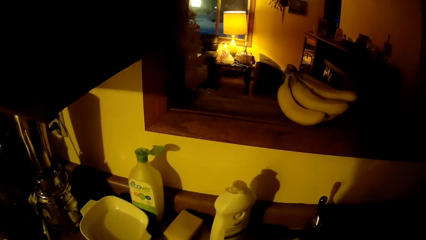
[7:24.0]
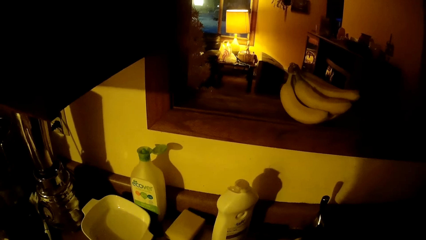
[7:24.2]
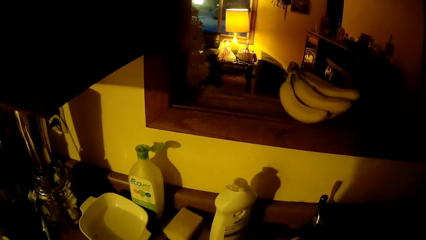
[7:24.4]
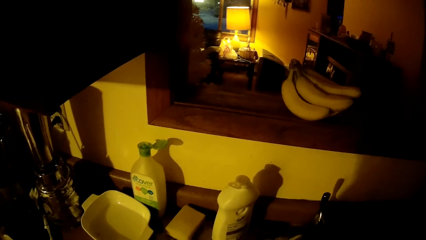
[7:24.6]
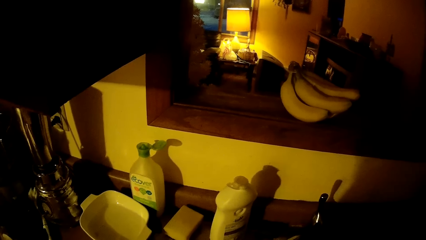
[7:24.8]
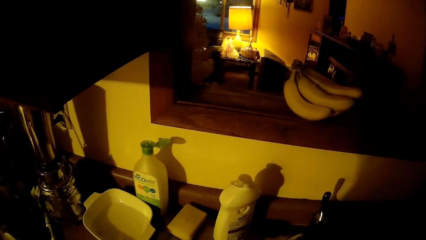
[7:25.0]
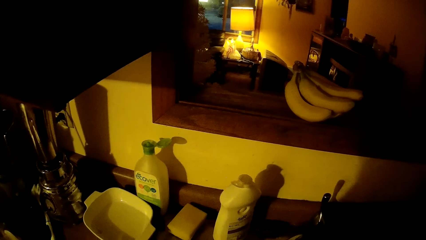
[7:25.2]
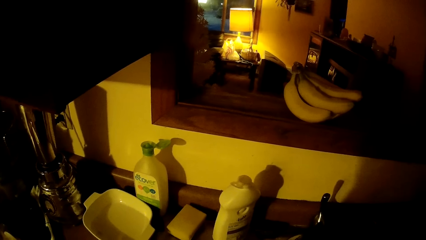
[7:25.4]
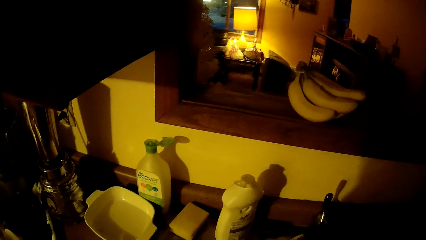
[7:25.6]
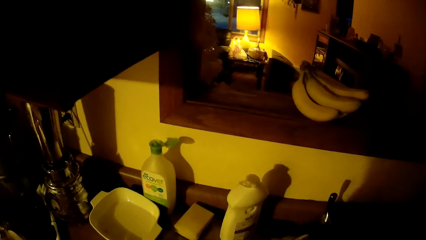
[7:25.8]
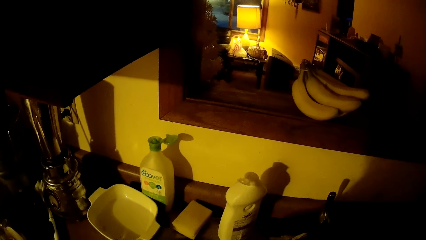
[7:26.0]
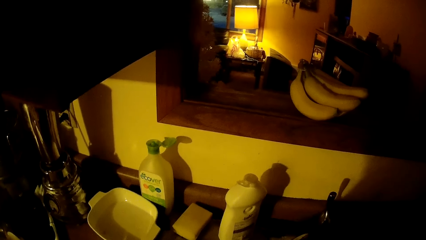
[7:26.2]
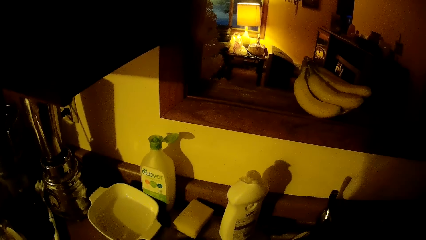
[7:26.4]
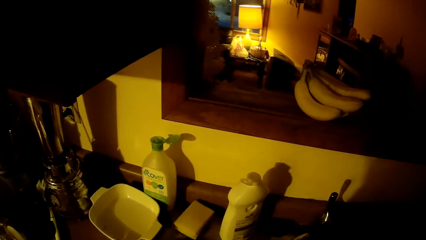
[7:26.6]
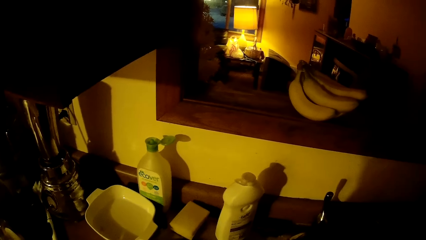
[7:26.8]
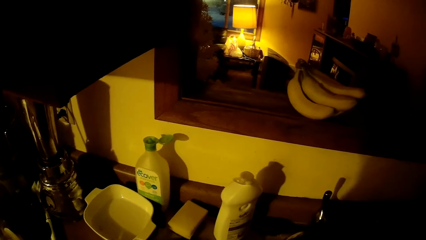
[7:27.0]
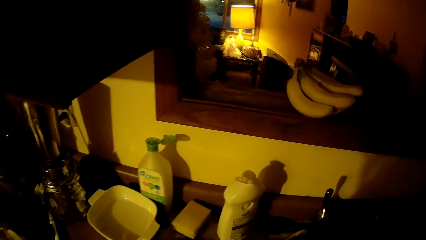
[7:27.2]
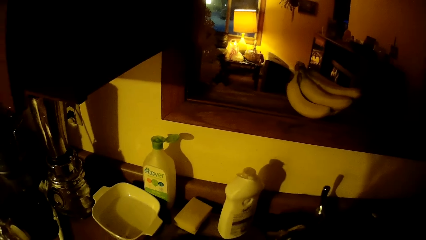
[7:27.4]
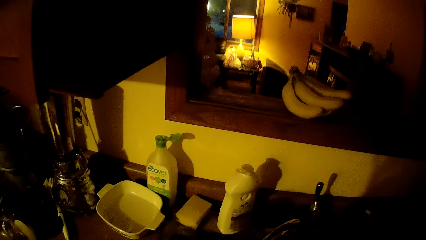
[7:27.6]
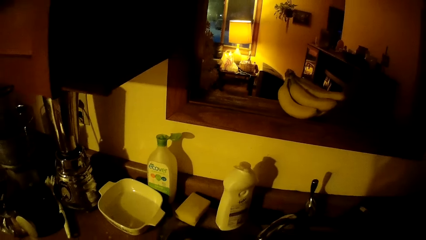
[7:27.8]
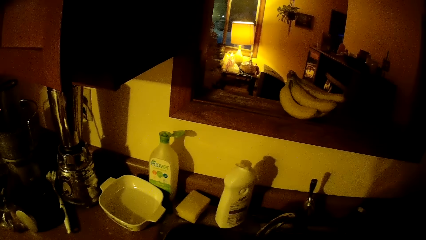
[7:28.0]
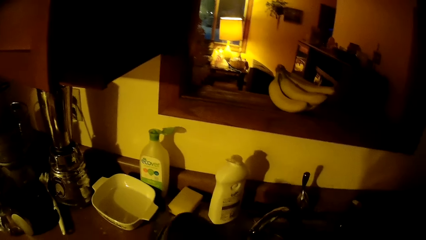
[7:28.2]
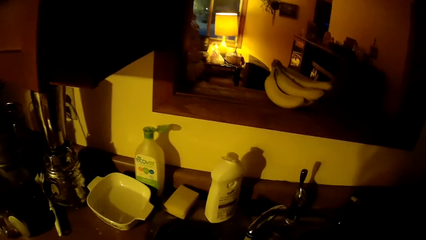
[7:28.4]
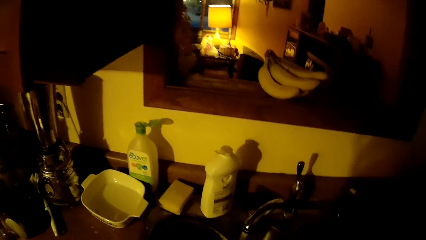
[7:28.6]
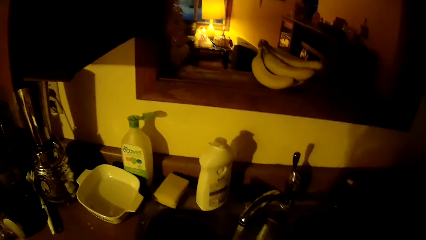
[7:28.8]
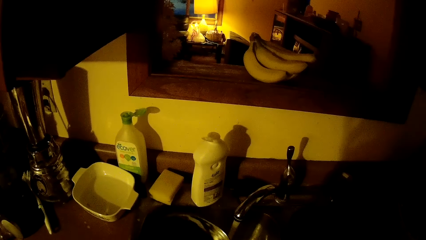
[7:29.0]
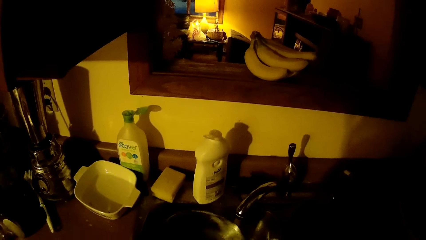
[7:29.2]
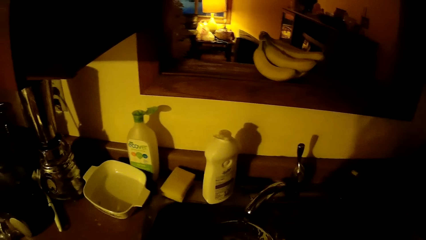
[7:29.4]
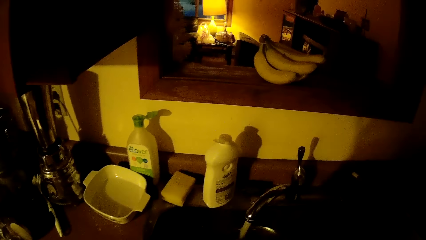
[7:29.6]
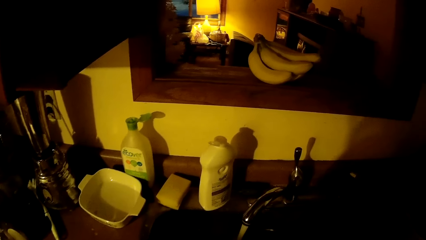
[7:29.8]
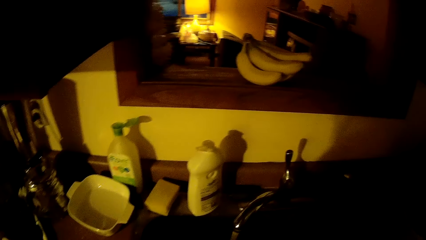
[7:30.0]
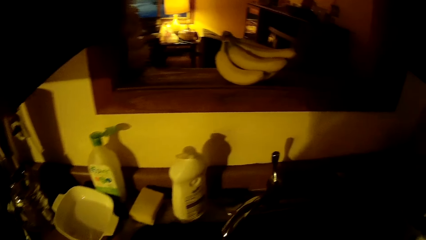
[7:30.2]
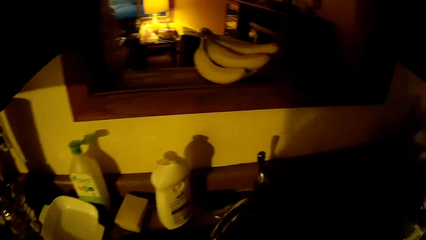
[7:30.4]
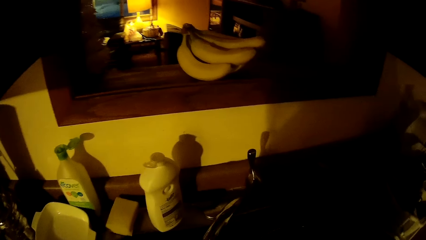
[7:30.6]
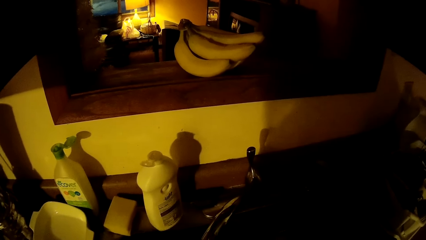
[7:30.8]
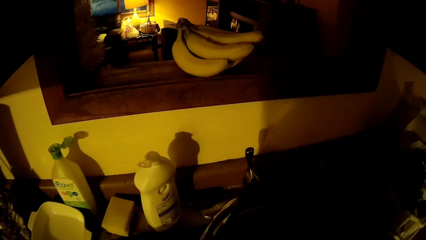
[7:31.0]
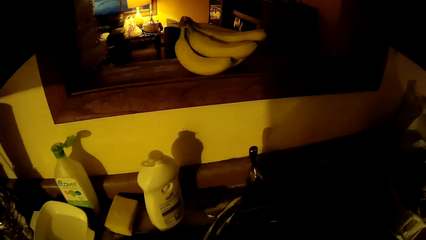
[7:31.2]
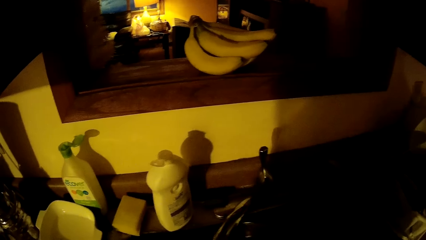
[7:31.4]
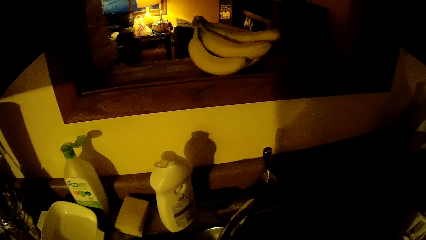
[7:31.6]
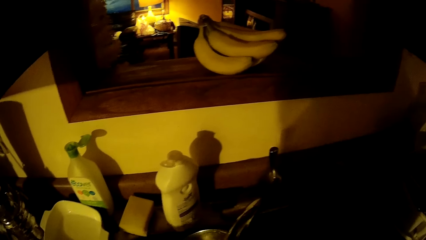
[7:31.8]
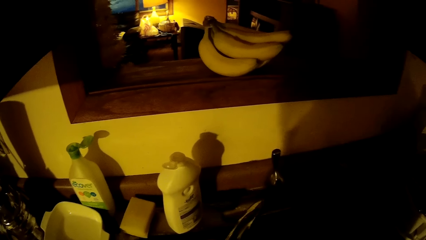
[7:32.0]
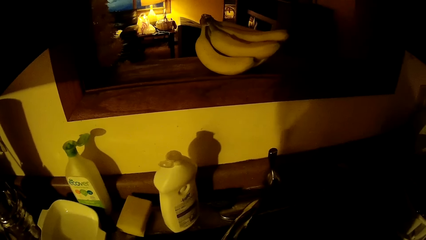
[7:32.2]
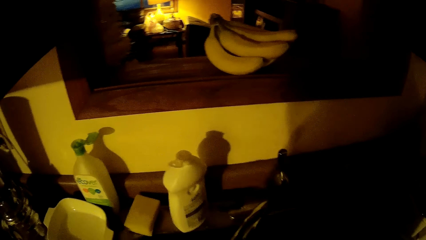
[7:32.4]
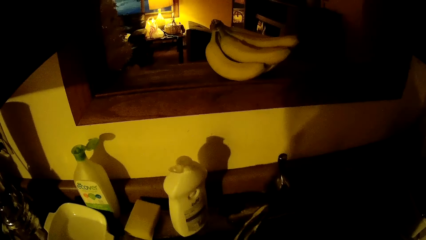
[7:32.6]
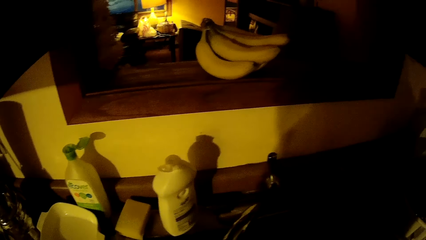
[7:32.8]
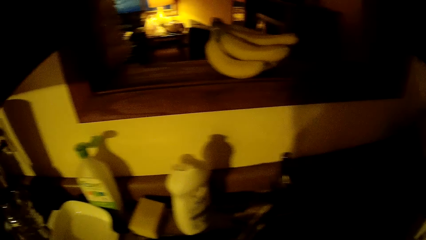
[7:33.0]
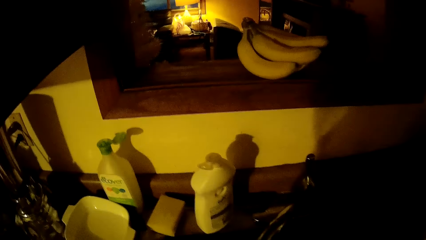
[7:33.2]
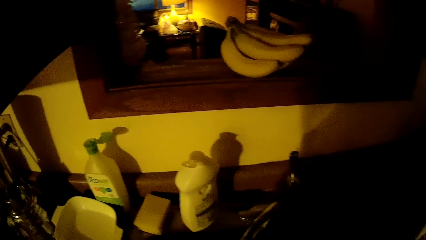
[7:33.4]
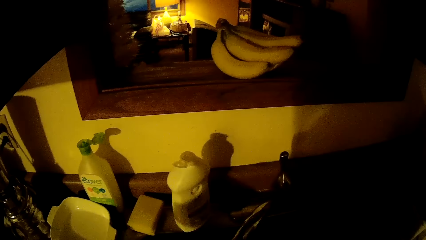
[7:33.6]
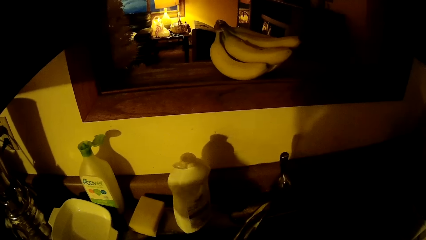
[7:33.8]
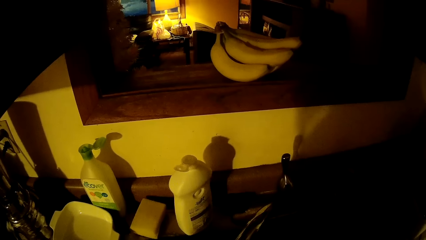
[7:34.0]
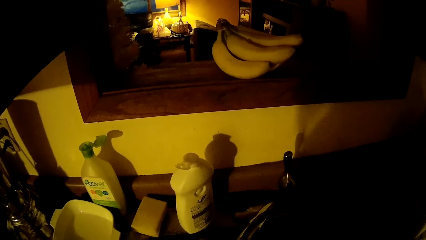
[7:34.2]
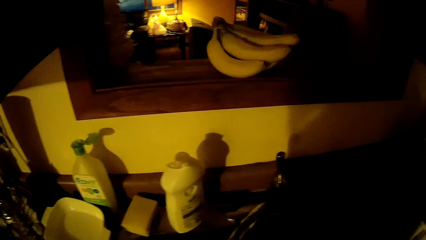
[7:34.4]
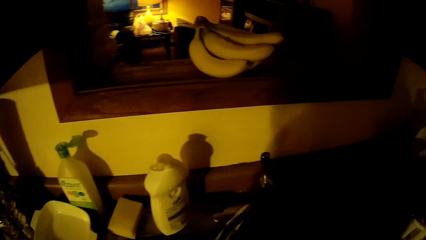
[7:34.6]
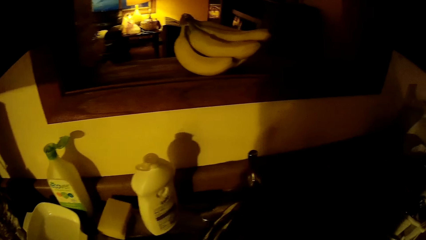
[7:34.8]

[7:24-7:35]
The camera wearer washes the stainless bowl with both hands. She rinses the stainless bowl under the tap with her right hand.

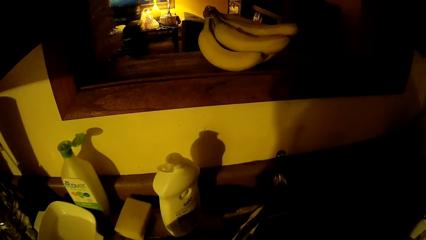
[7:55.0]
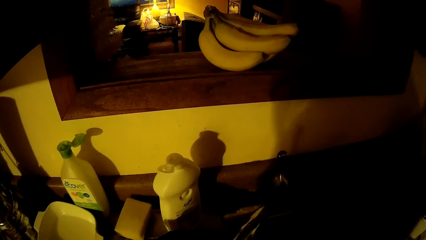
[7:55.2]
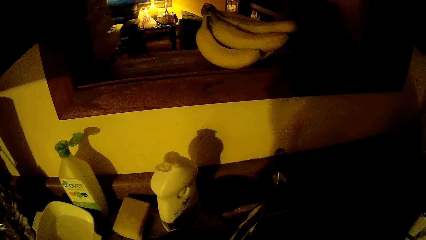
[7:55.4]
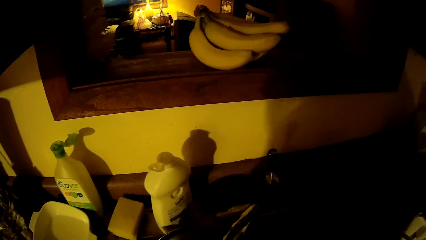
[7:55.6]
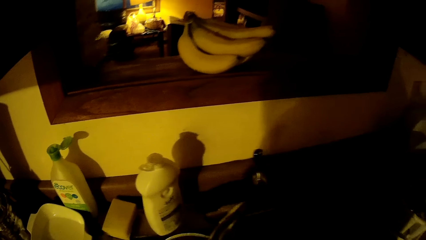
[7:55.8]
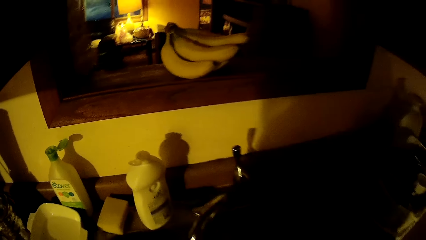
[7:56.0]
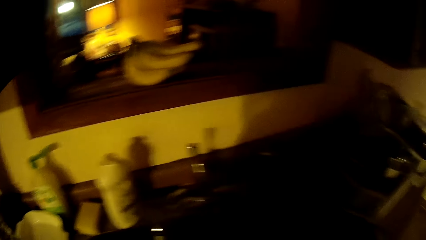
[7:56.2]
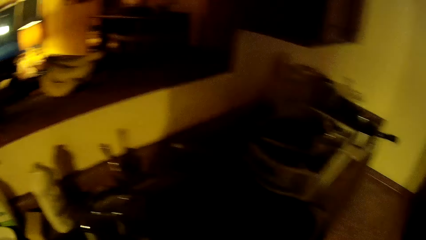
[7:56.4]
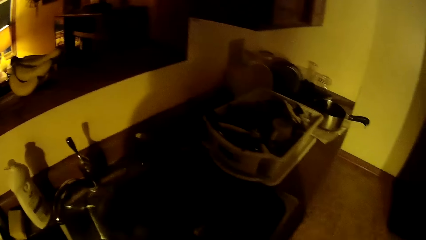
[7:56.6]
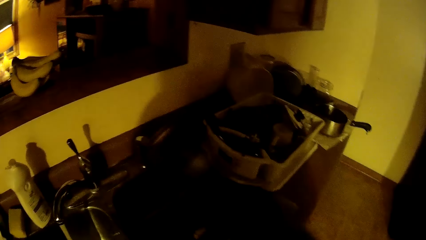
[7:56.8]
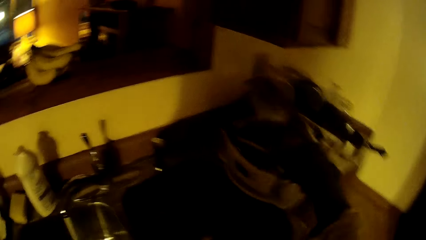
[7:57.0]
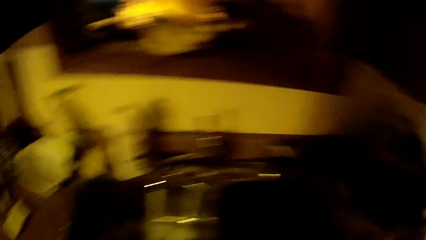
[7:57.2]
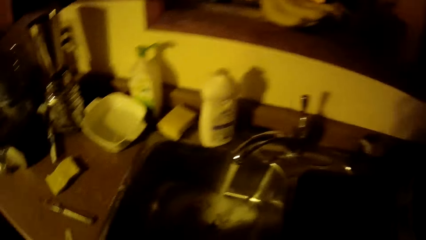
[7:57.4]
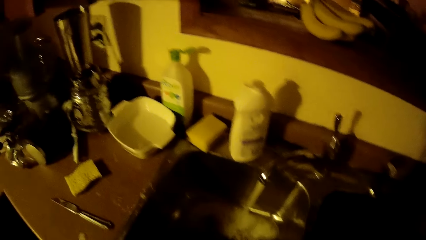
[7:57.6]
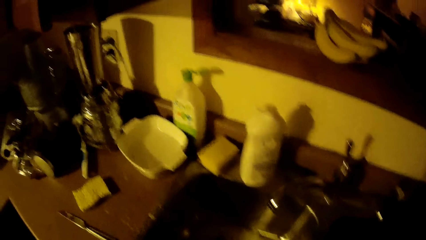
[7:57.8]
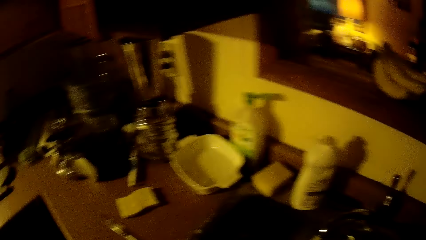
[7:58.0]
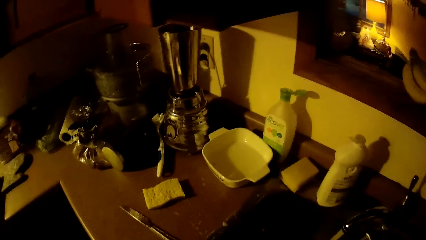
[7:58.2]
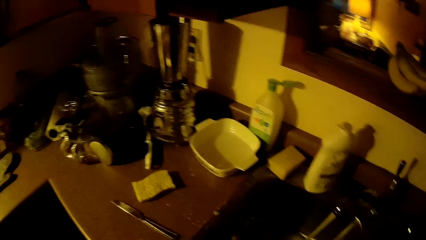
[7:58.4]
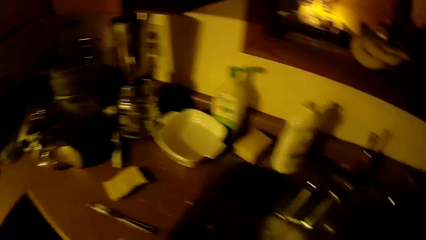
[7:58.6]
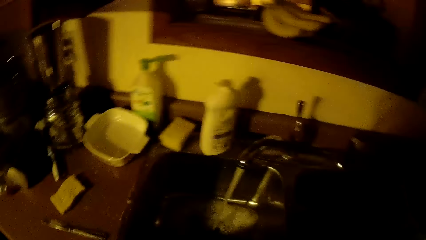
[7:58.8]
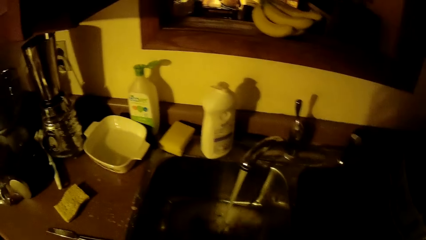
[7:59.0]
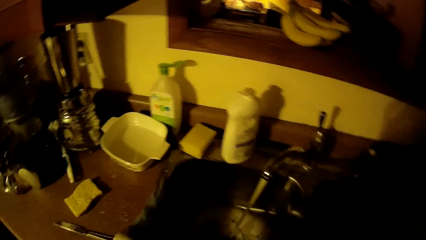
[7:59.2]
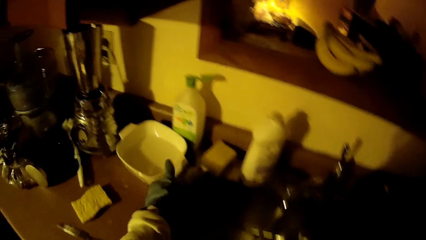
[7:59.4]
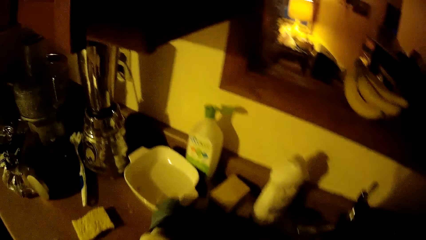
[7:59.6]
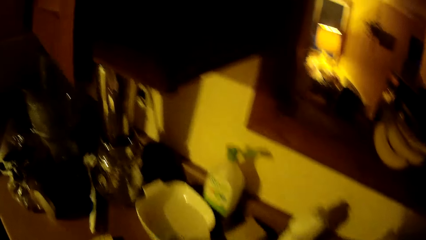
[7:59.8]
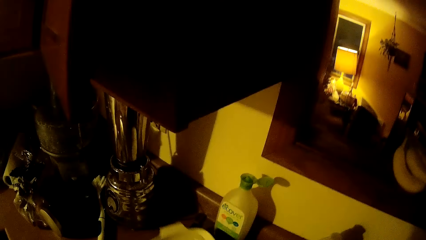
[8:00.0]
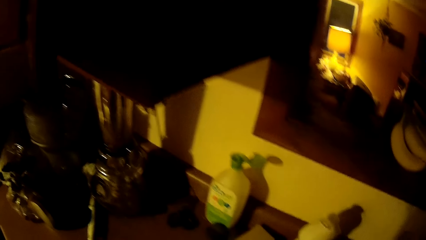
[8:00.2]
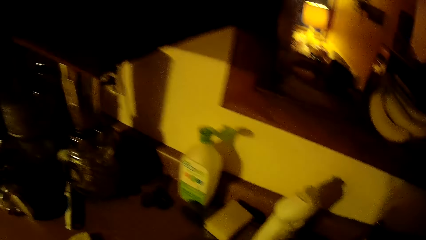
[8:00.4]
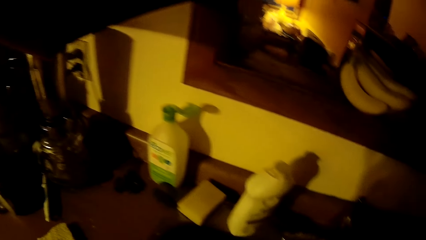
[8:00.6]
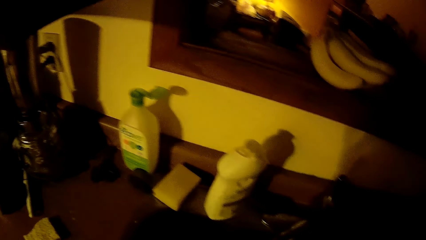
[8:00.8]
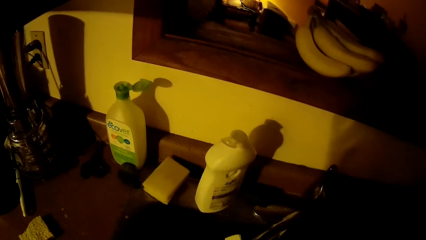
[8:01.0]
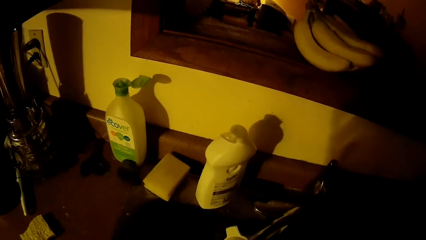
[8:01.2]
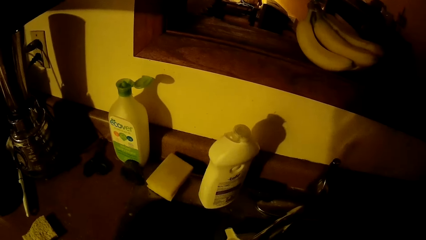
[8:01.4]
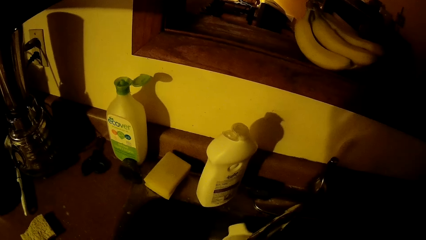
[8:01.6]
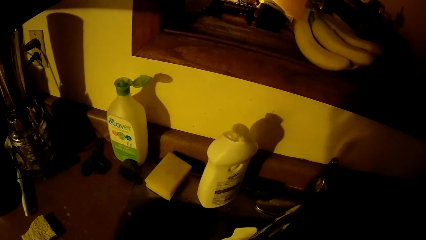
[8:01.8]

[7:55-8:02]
The camera wearer drops the stainless bowl into the plate rack with her right hand. She picks up a white bowl from a kitchen counter with her left hand.
